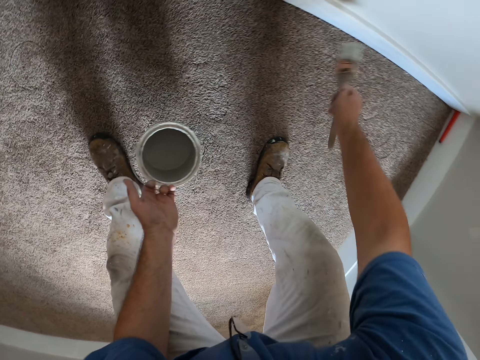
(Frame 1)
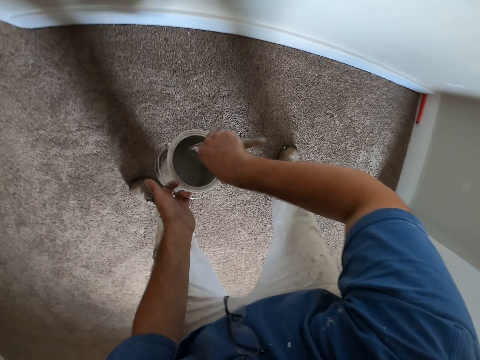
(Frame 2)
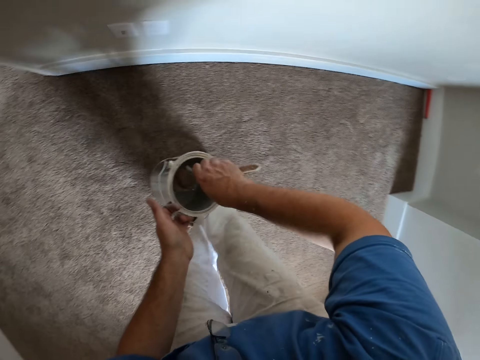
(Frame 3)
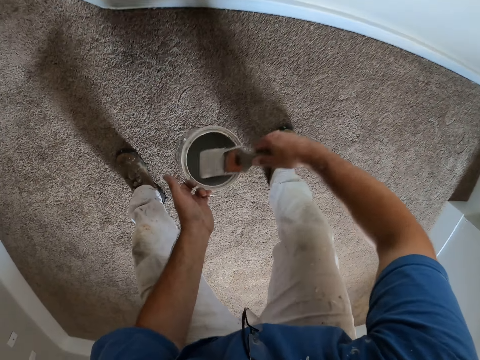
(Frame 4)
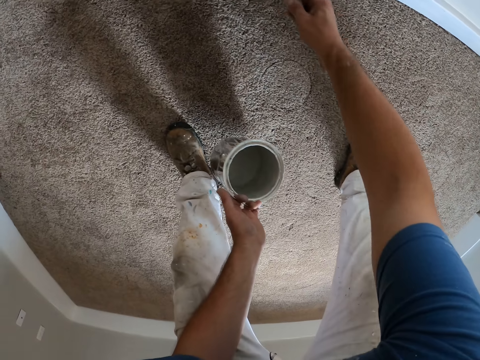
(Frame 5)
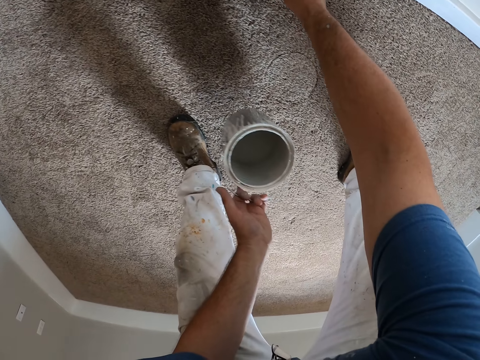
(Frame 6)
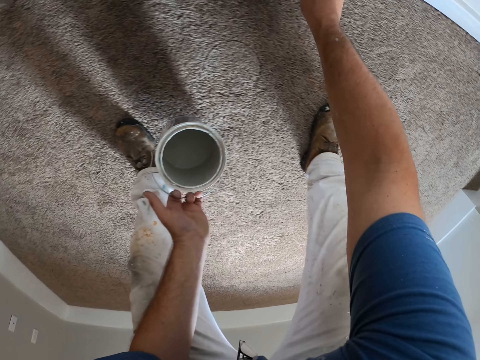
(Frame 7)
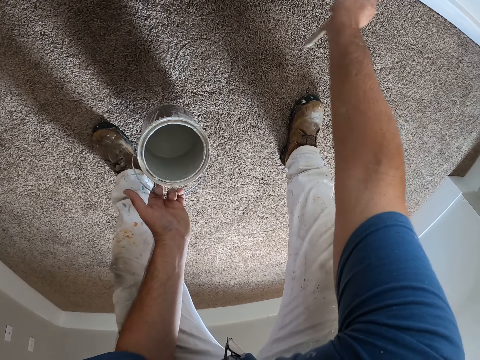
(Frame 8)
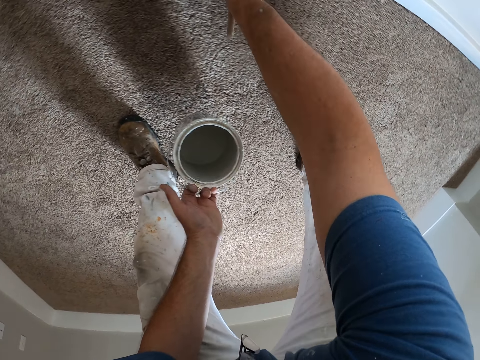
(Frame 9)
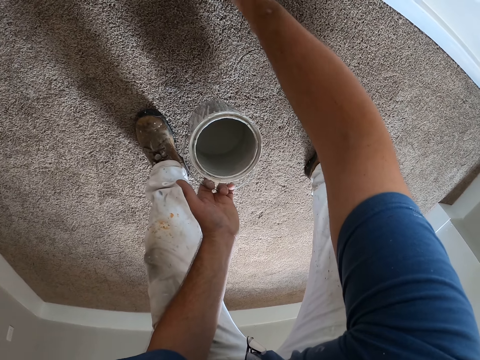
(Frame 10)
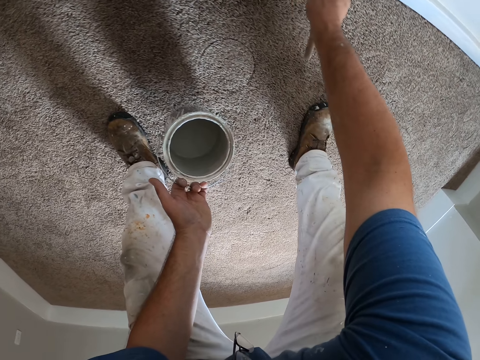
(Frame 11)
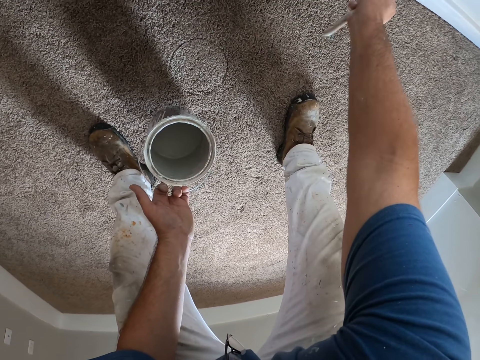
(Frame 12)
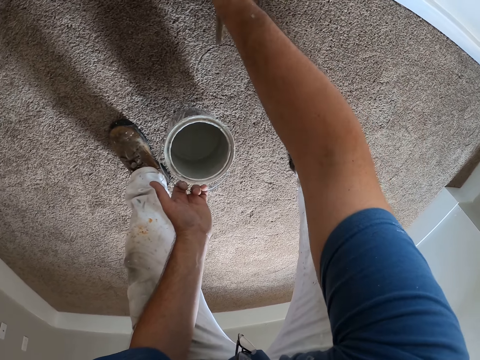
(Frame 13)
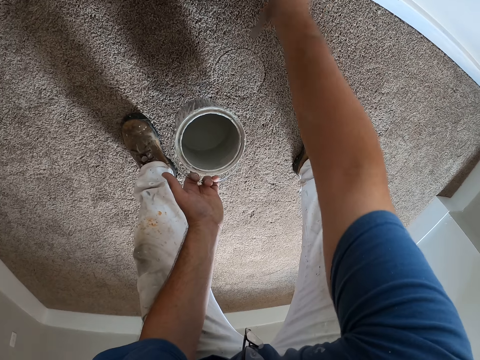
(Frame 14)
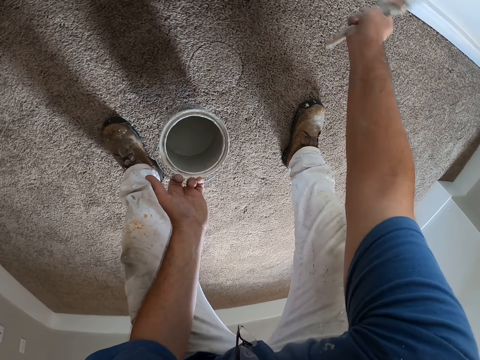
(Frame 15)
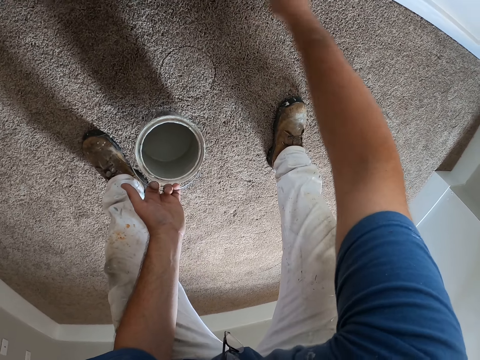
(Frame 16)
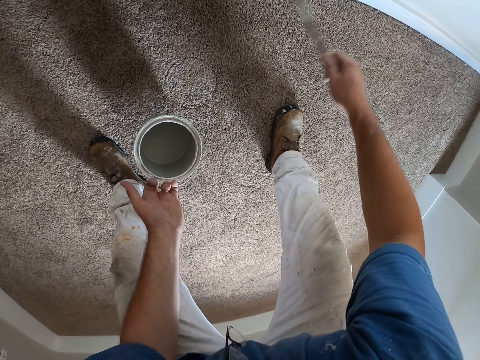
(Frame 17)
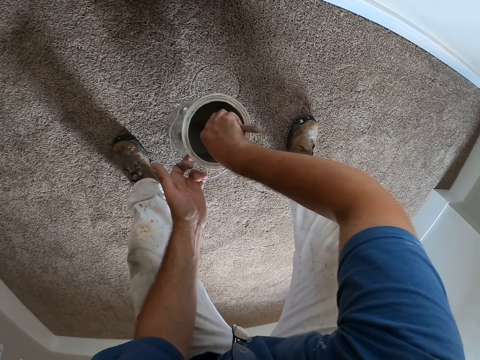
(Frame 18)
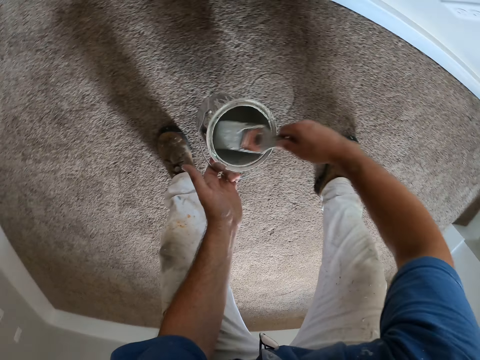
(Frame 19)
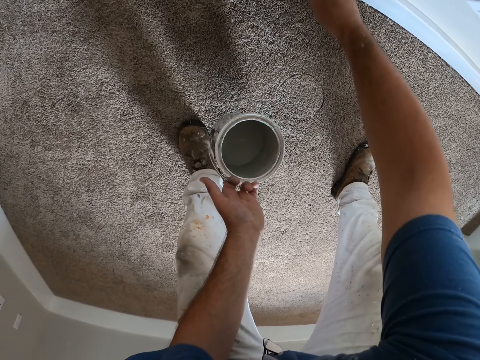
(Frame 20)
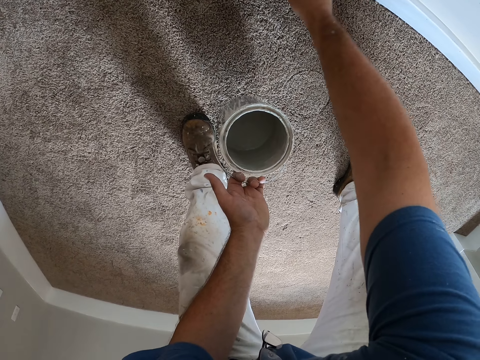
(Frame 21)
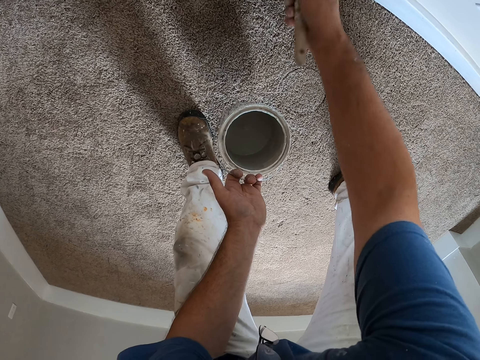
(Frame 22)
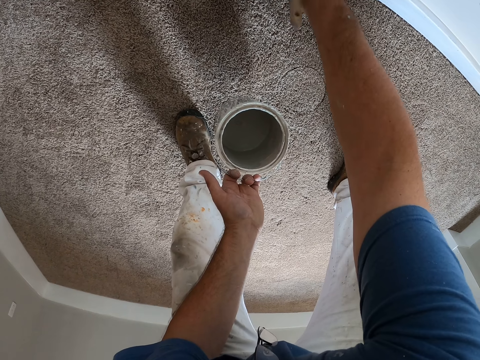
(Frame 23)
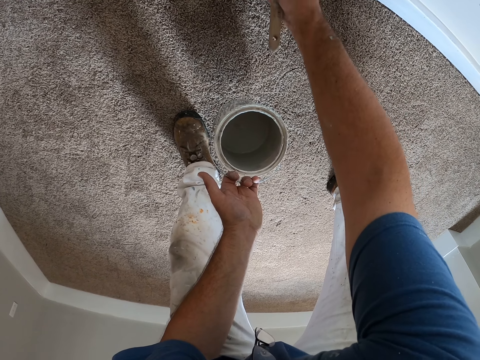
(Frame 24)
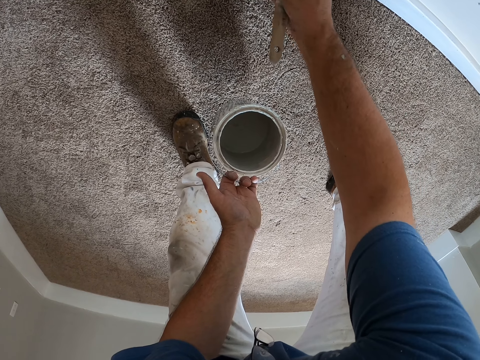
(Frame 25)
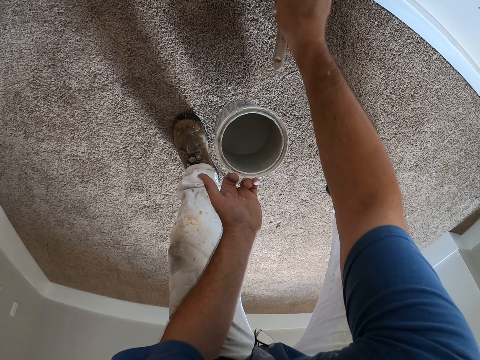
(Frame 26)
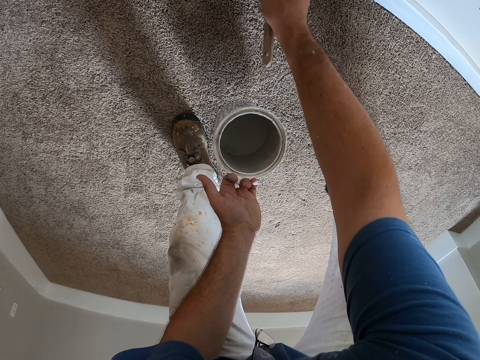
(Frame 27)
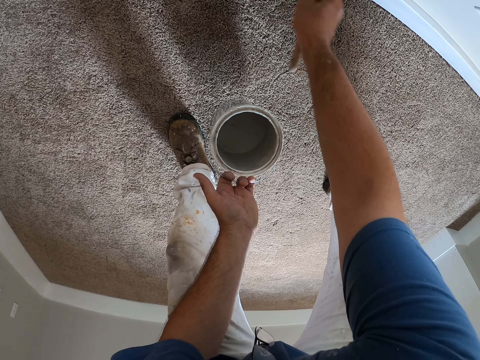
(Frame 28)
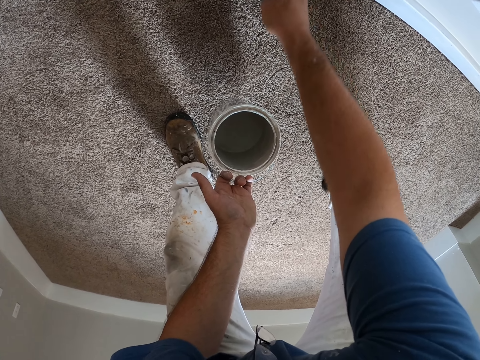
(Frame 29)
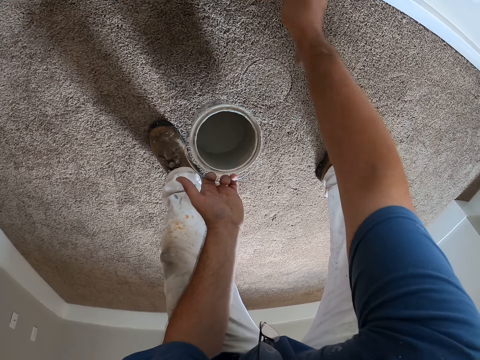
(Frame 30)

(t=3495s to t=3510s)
The camera wearer dips the paint brush into the paint bucket or tin again. They continue painting the wall in the second room with the paint brush. They remove the brush from the tin. They dip the paint brush into the paint bucket again. They remove the brush from the tin. They continue painting the wall in the second room with the paint brush.

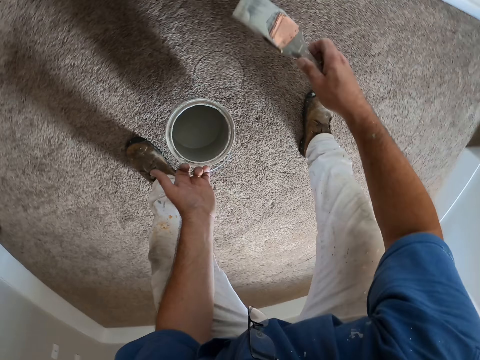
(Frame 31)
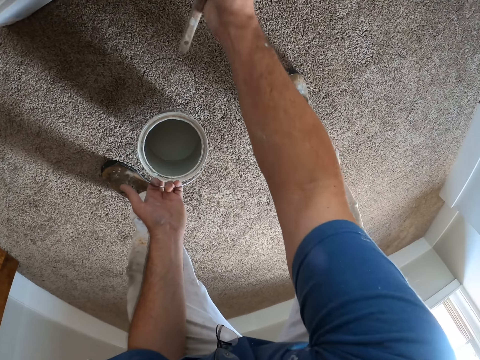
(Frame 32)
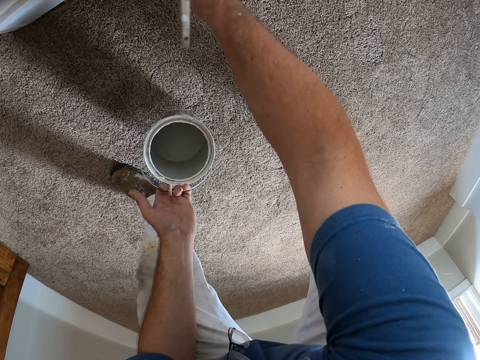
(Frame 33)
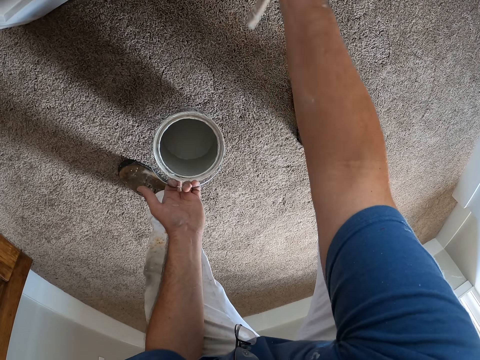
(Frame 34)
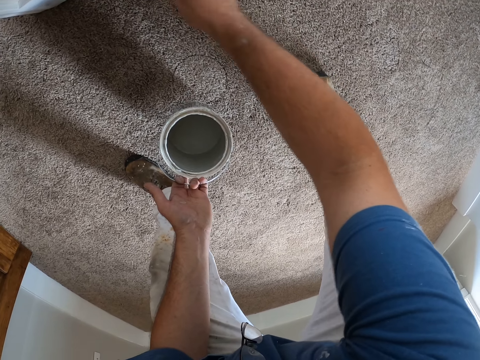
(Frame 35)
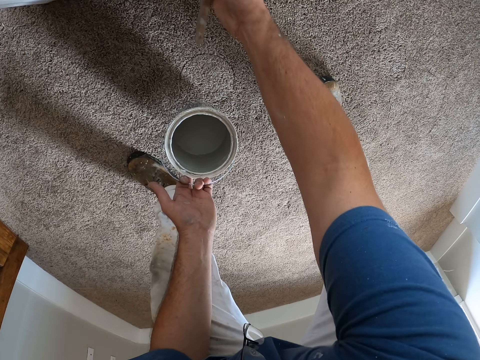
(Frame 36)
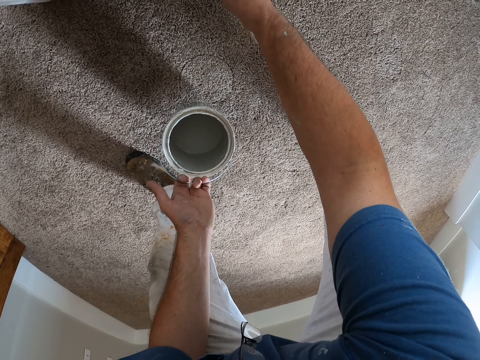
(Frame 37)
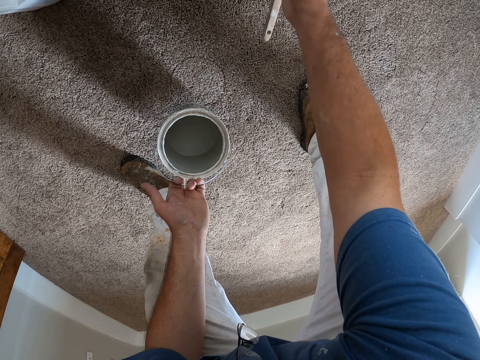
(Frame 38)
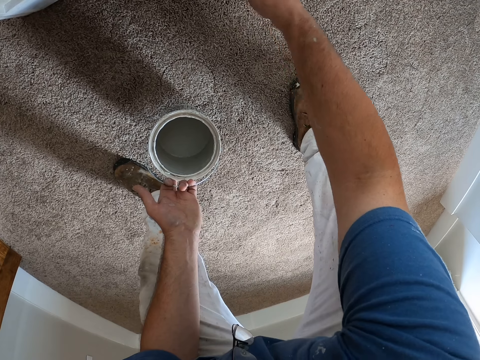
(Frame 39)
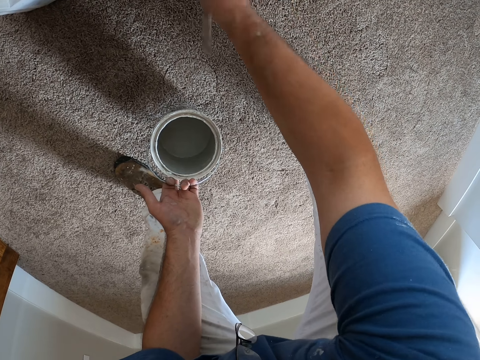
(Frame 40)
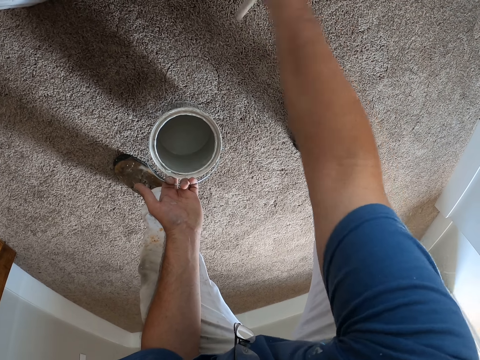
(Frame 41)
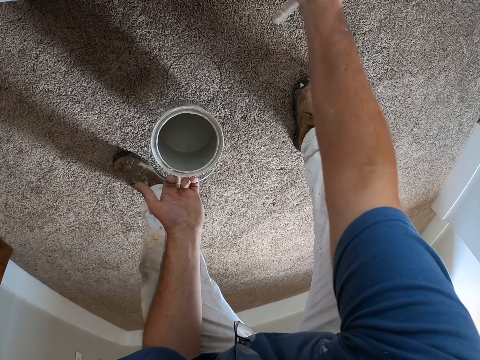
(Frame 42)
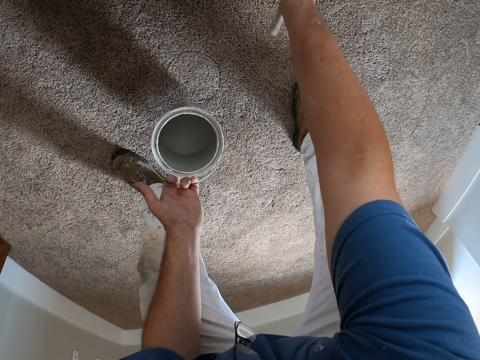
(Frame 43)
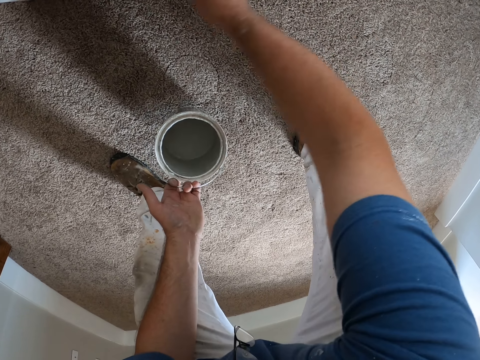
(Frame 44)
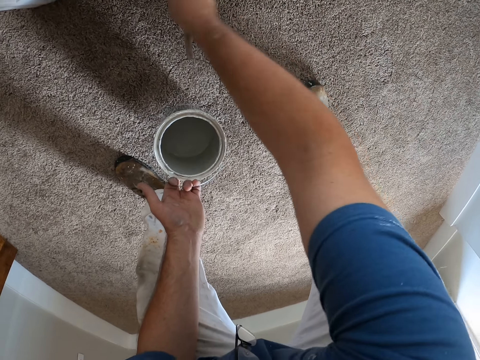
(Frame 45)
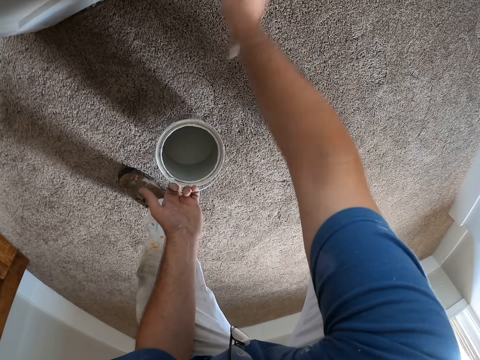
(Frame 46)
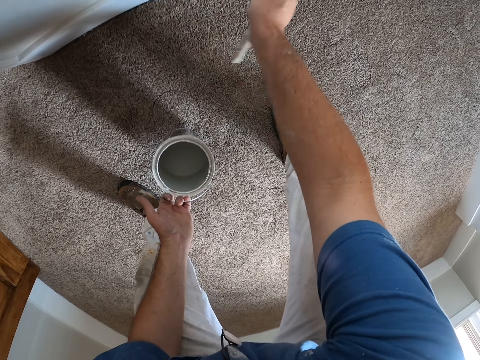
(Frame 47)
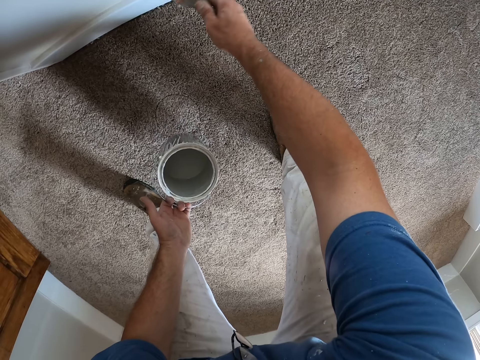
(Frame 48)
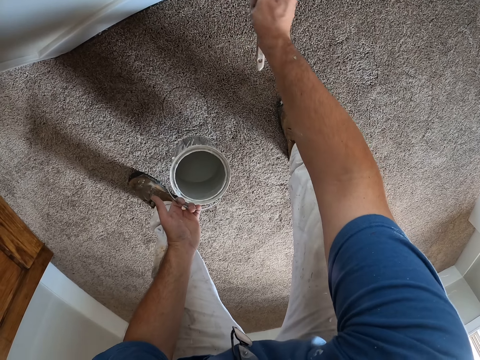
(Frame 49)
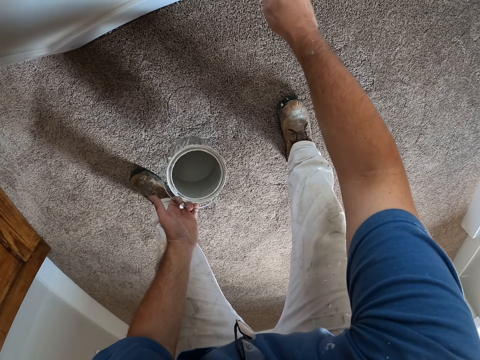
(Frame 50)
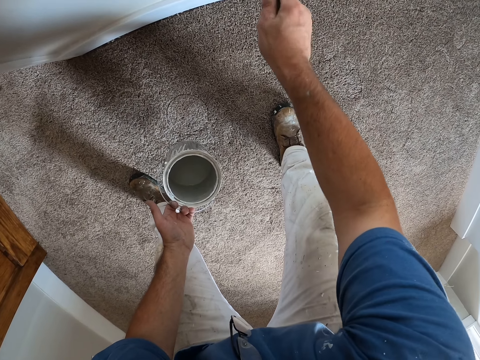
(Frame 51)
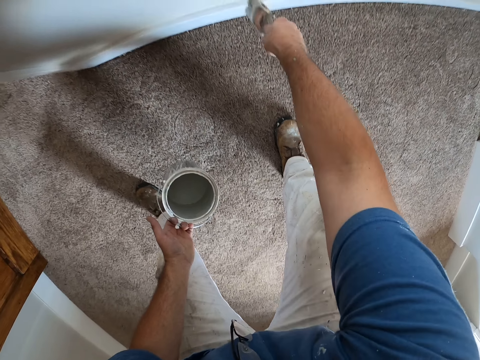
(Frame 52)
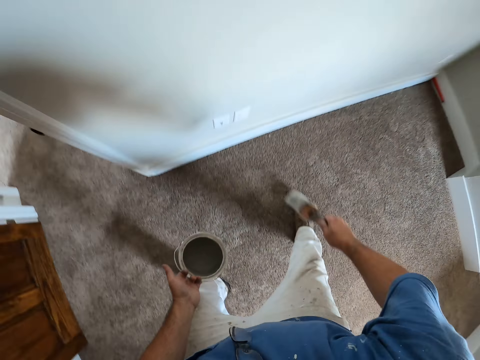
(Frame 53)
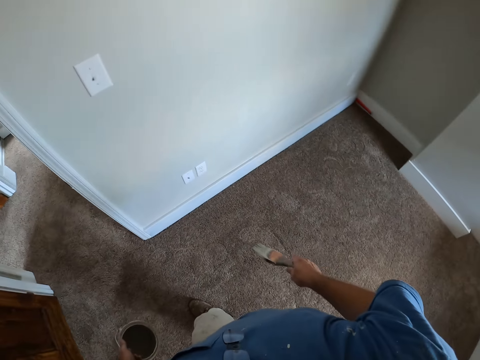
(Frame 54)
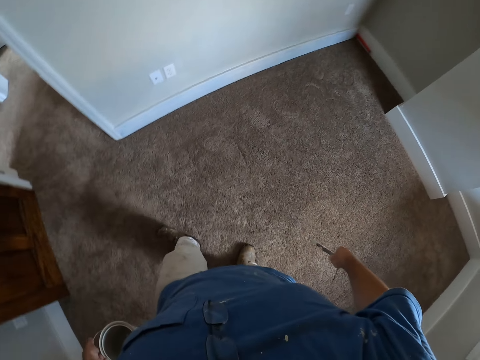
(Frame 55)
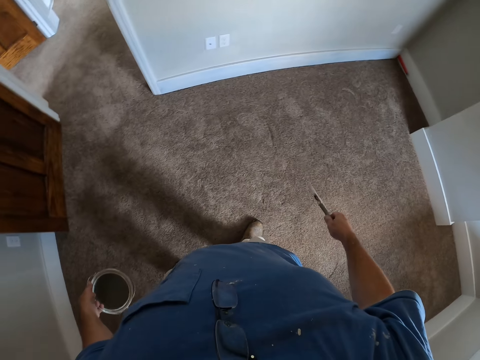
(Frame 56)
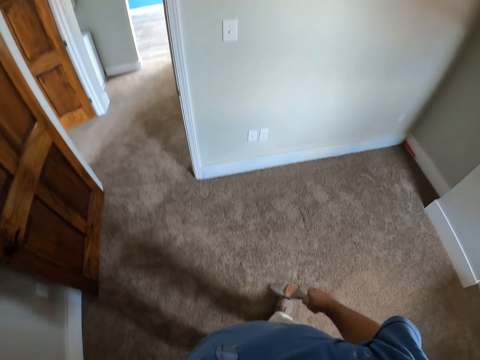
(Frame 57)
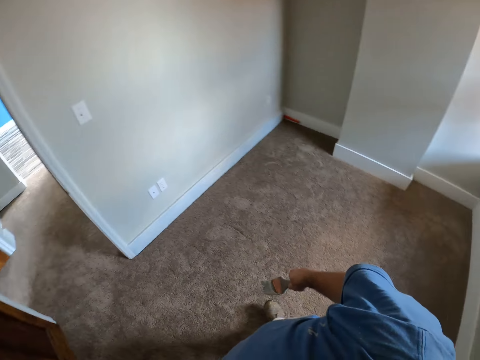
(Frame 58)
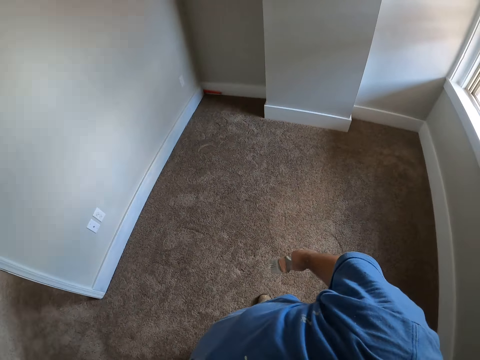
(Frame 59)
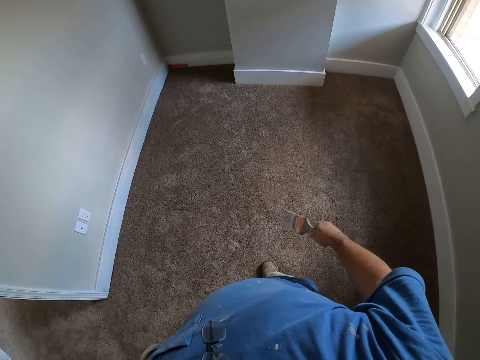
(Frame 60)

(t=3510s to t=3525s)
The camera wearer looks around in the second room. They pull the brush off the wall and walk around the room.
